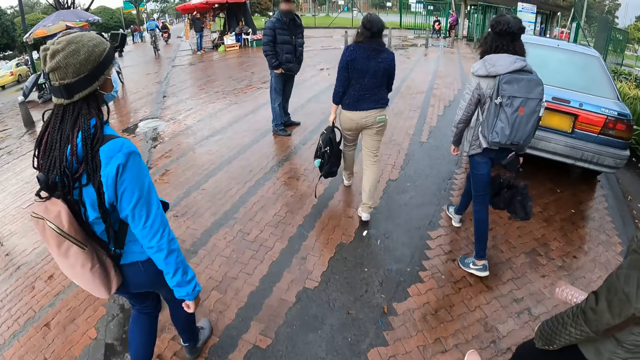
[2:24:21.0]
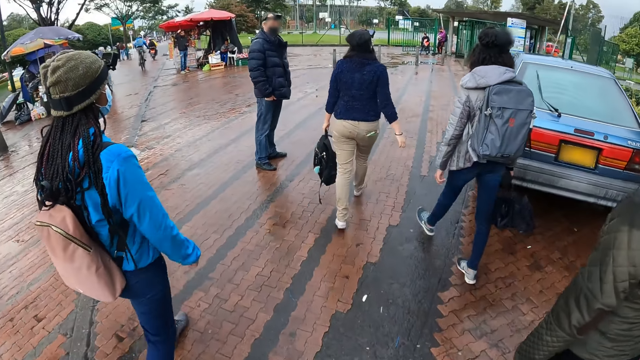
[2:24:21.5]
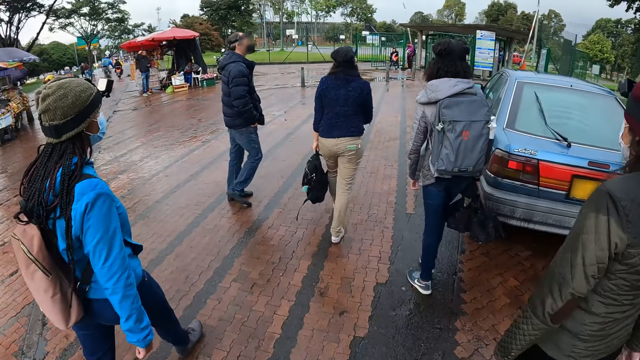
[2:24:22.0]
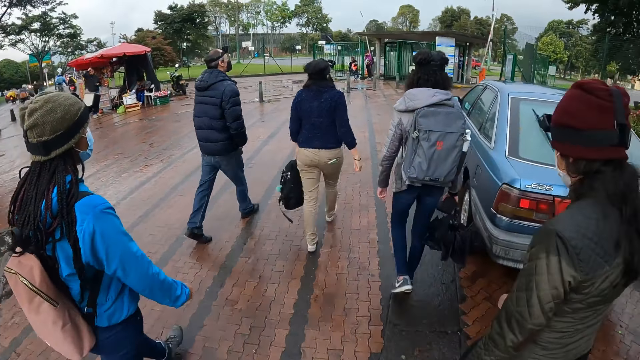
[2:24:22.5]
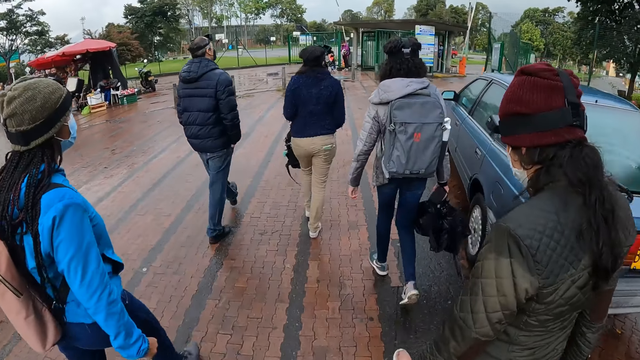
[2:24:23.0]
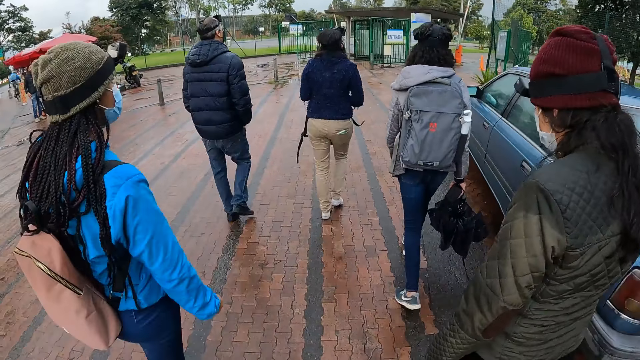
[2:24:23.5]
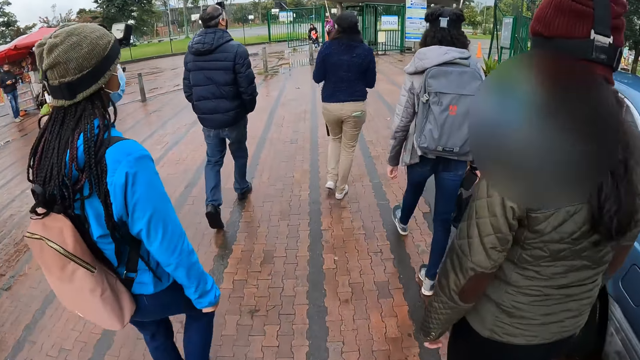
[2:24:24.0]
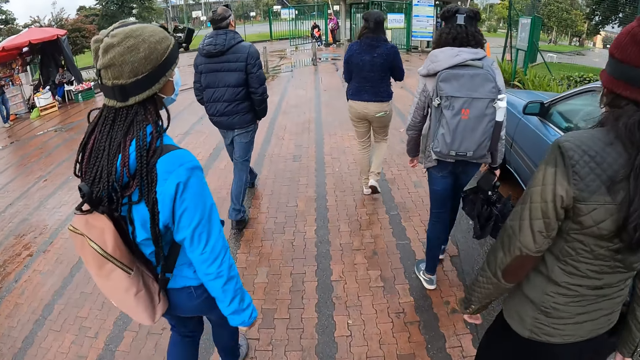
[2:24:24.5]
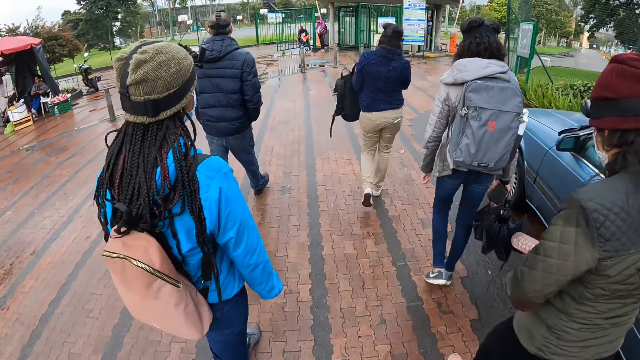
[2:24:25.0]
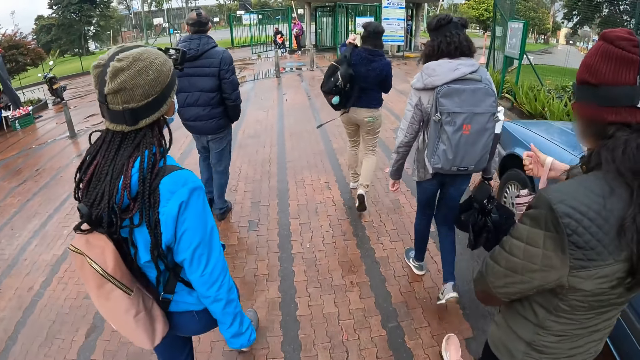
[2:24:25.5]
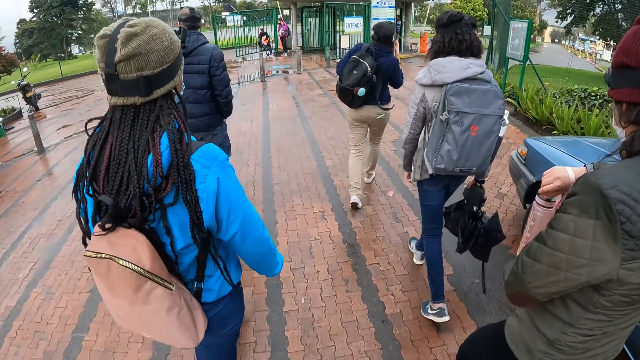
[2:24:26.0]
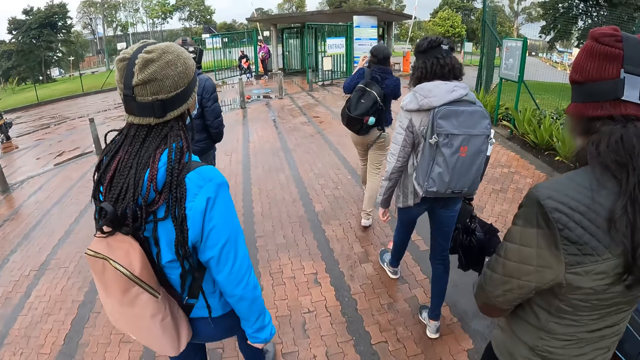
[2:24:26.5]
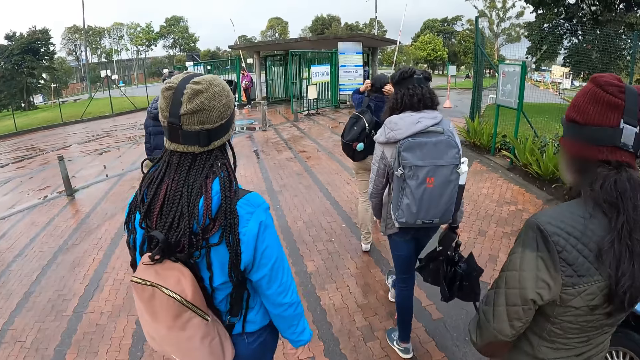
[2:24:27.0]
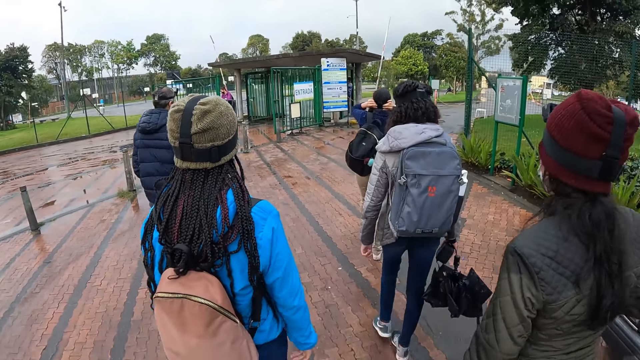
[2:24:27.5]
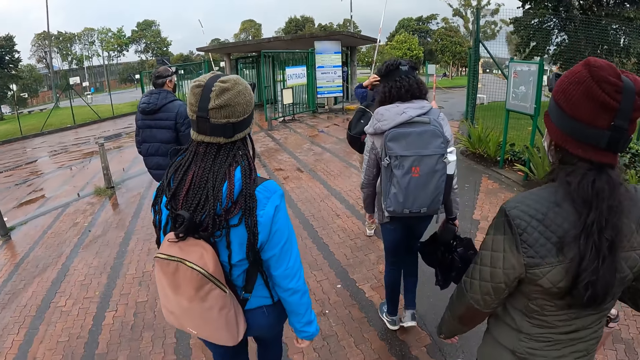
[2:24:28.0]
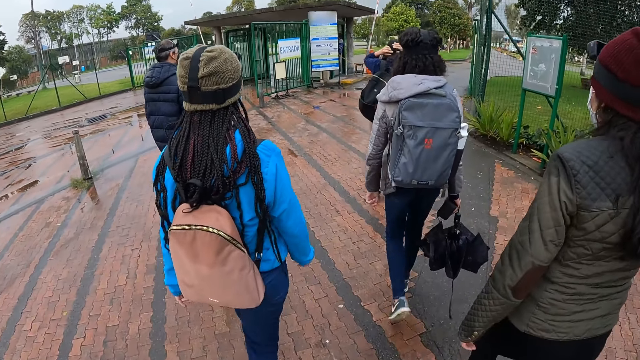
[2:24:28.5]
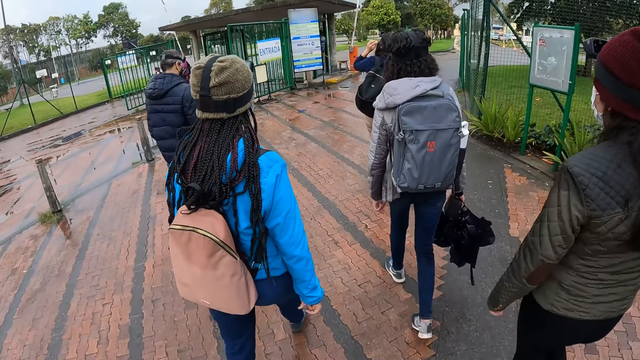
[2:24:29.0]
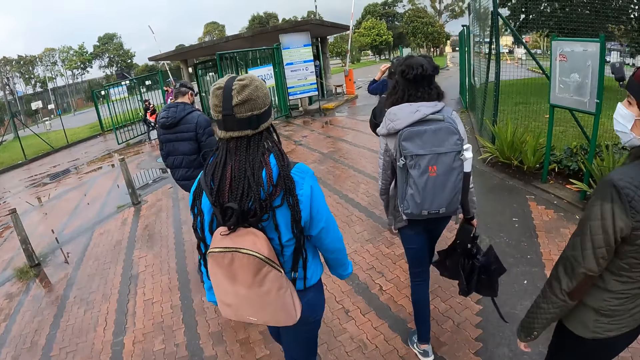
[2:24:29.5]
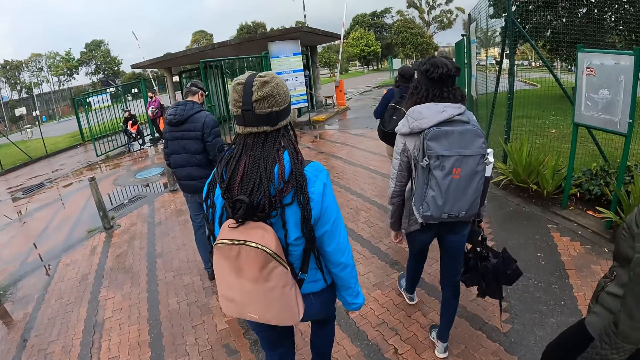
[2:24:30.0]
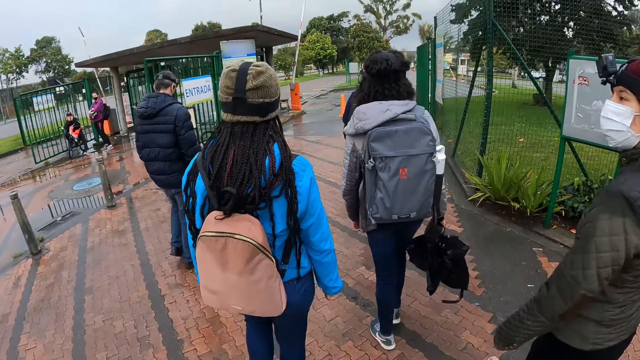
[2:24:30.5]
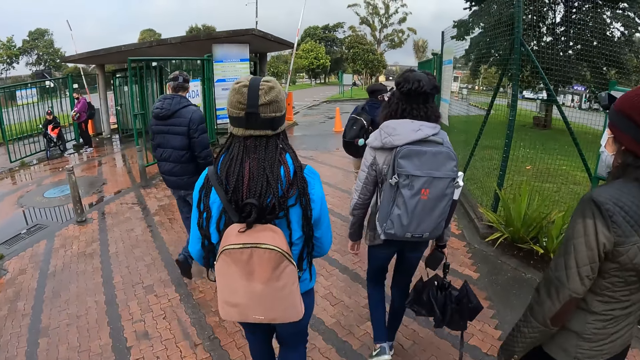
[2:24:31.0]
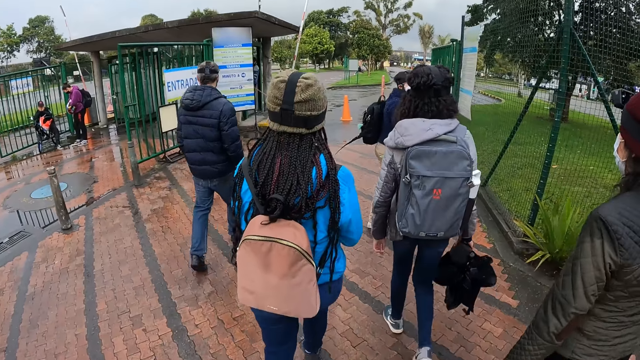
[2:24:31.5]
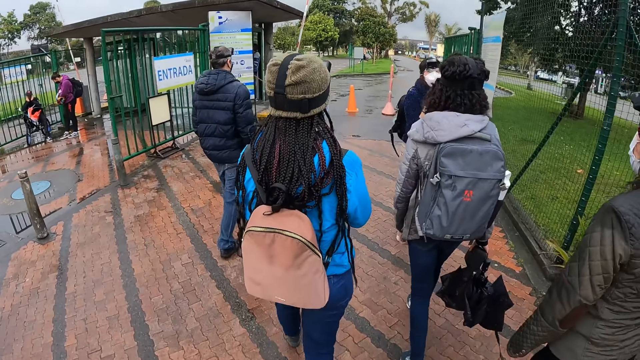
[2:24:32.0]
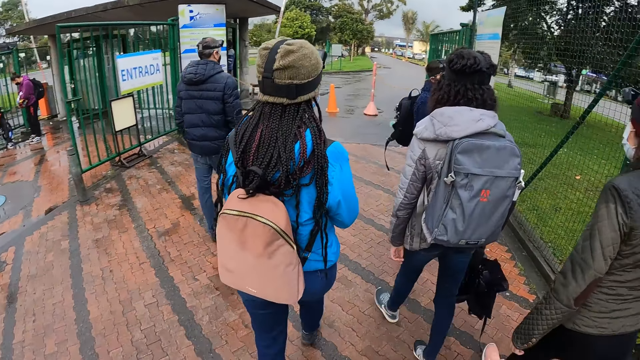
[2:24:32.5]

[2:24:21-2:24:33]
A lady looks at her watch. The camera wearer walks.

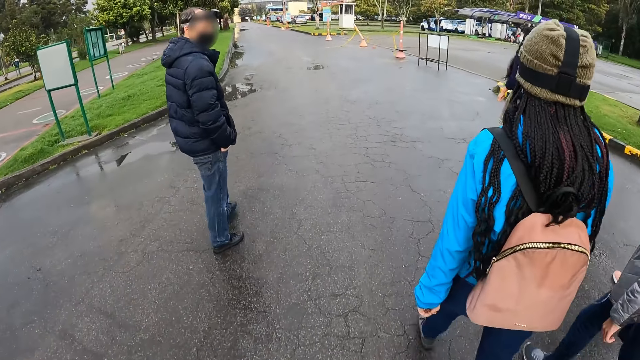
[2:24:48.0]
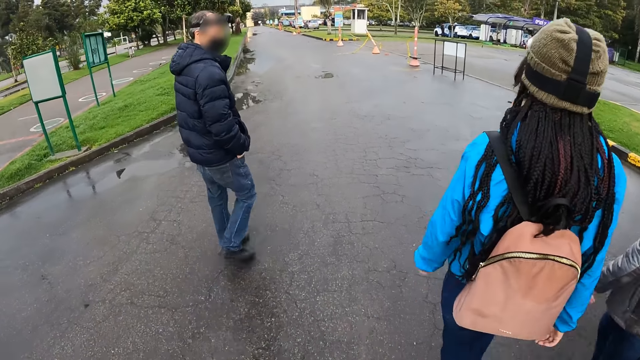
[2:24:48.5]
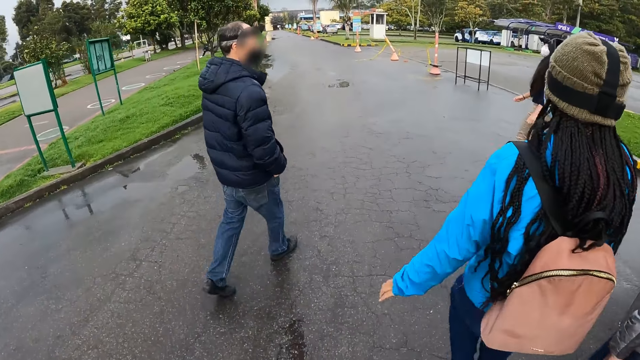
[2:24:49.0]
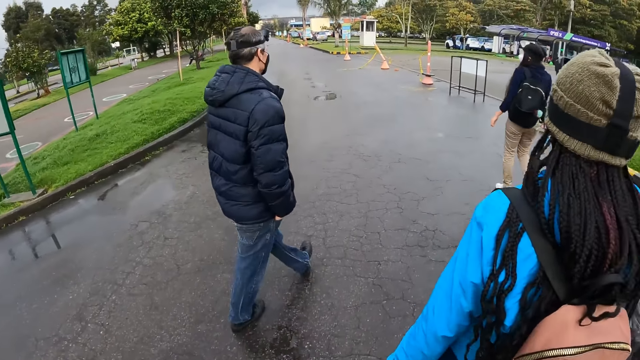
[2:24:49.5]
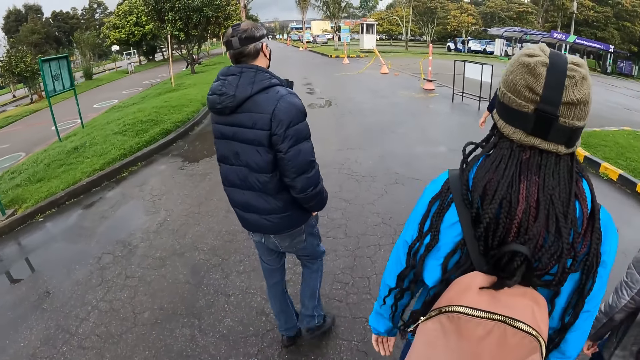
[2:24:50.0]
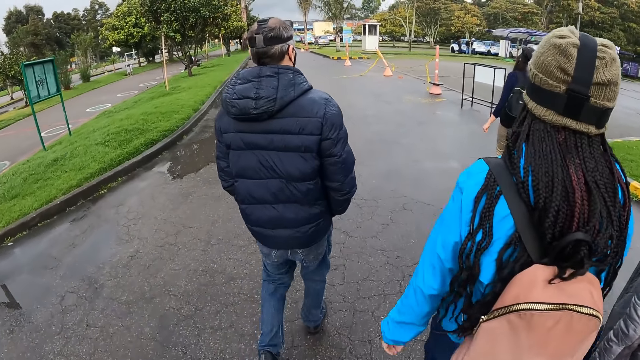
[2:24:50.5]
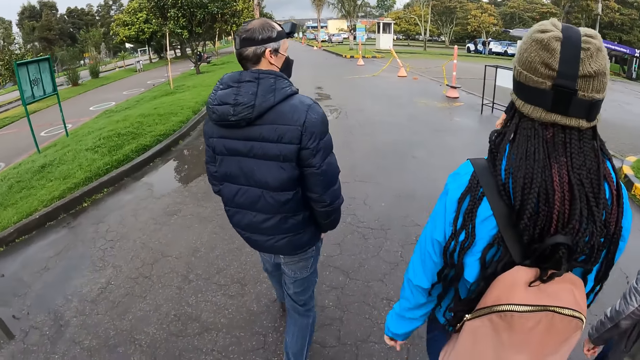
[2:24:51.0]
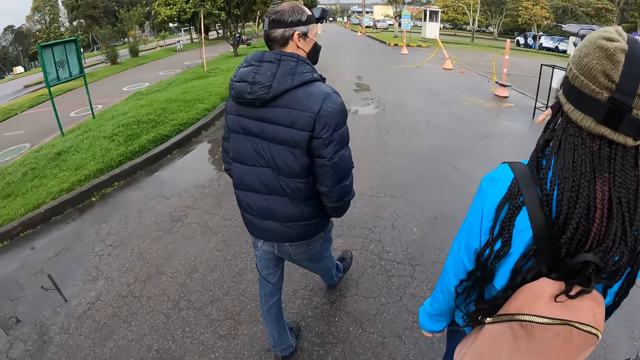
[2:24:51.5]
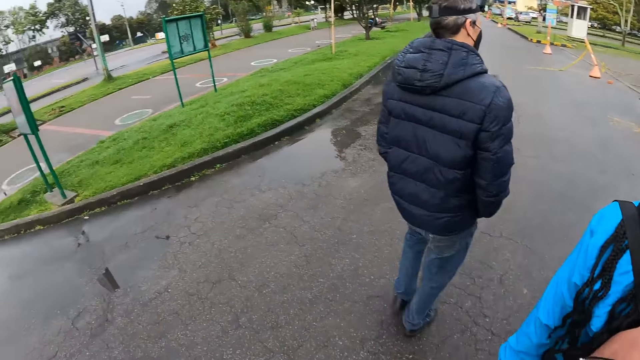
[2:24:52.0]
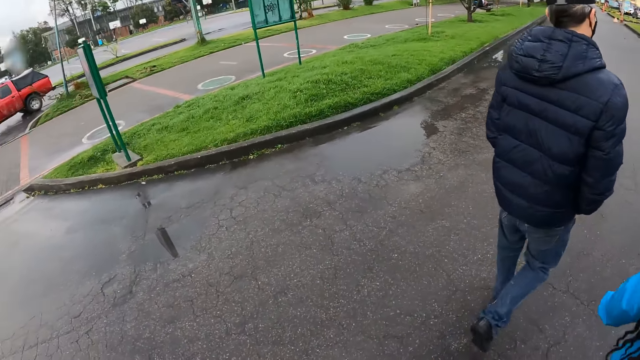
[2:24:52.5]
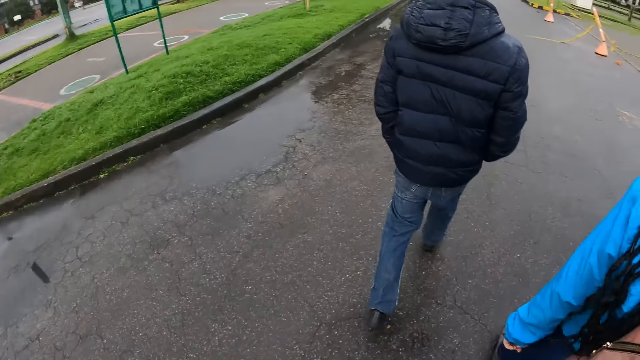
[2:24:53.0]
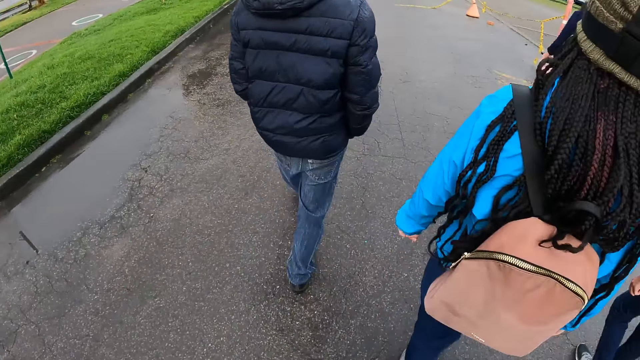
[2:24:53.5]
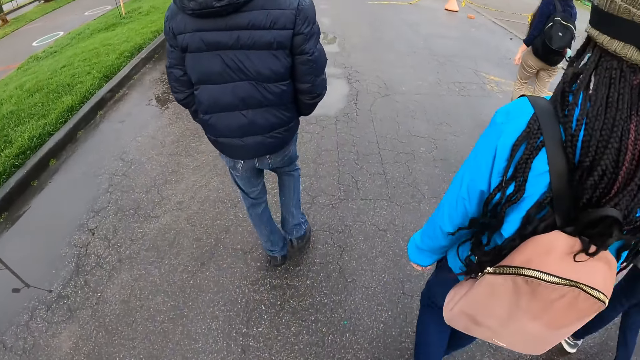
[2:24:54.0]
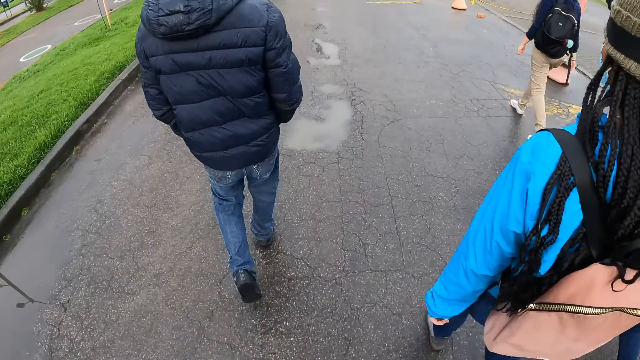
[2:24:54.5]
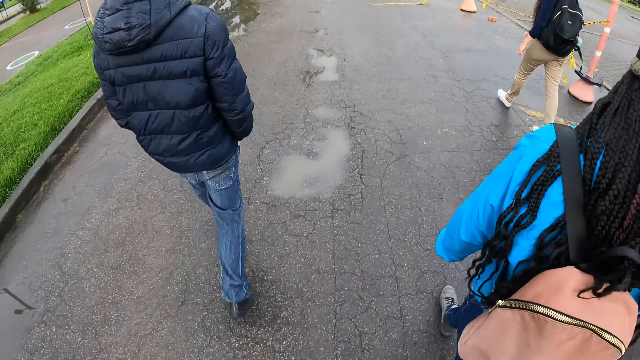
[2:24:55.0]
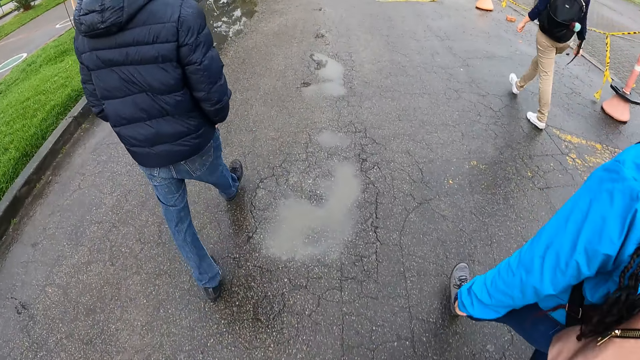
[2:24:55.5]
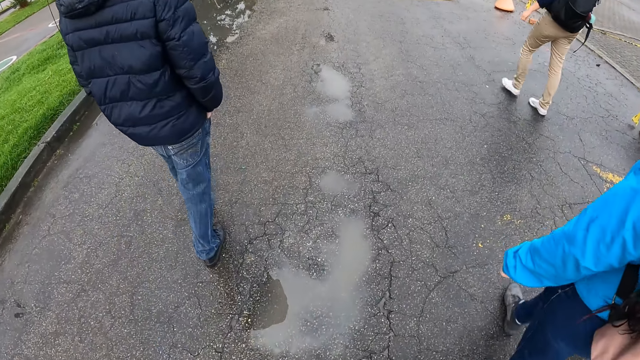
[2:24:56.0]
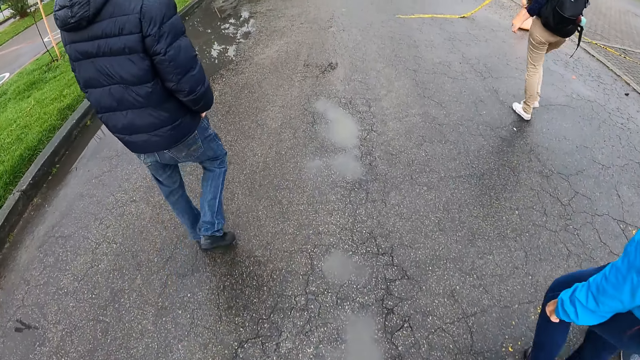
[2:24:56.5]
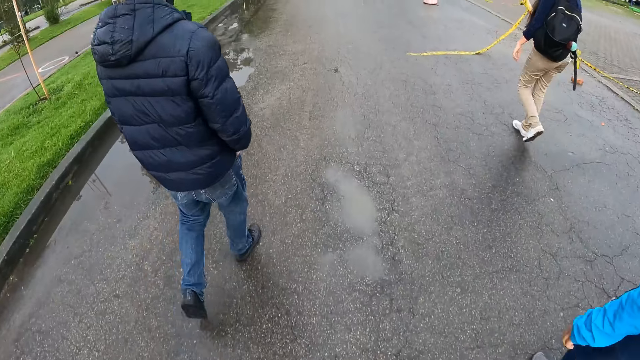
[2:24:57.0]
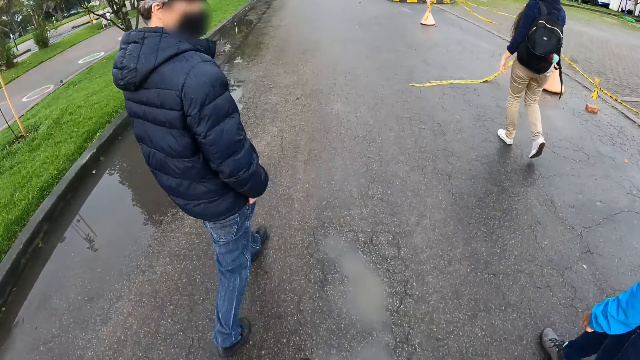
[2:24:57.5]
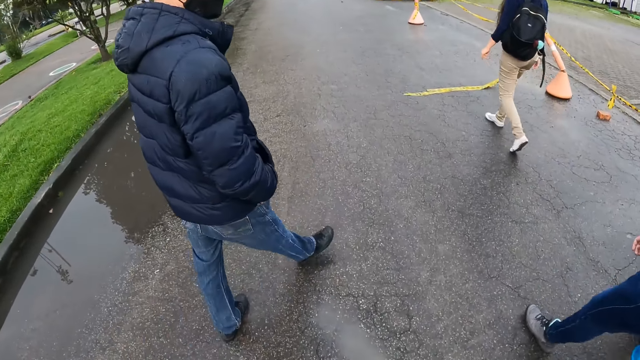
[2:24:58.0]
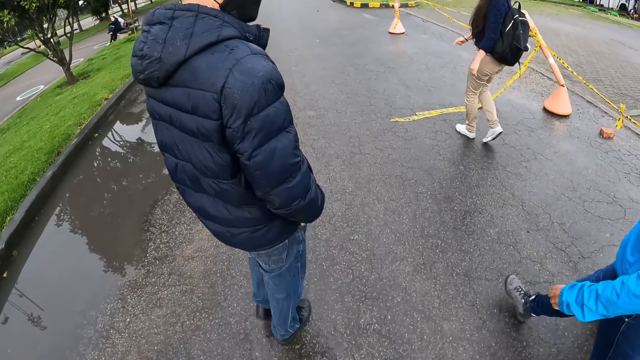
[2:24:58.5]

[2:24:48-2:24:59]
A lady stretches her hands. The camera wearer walks.
